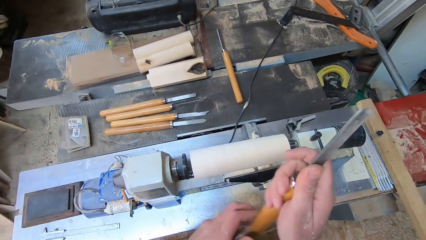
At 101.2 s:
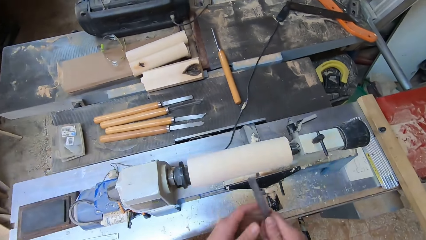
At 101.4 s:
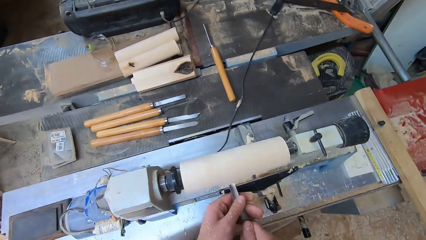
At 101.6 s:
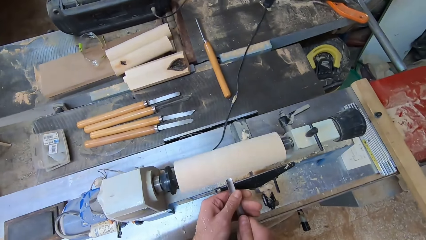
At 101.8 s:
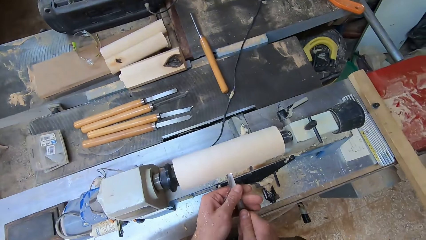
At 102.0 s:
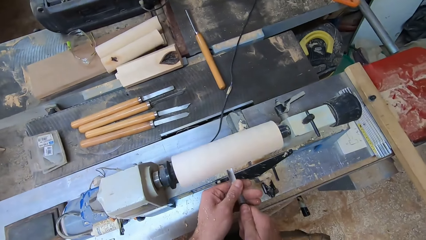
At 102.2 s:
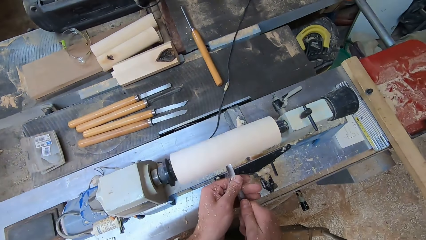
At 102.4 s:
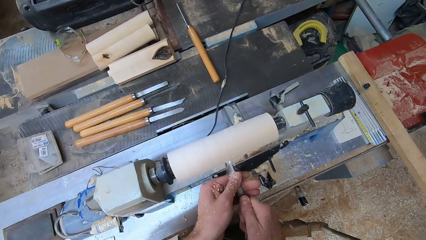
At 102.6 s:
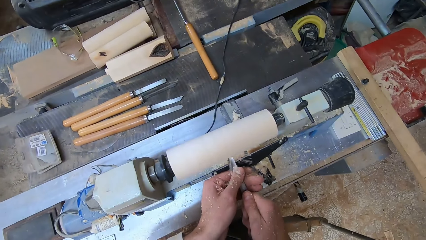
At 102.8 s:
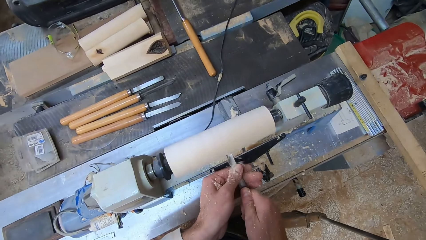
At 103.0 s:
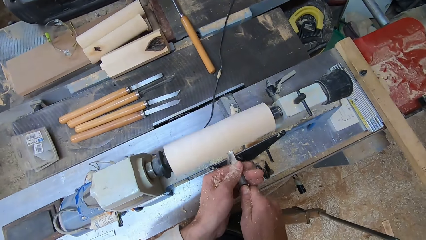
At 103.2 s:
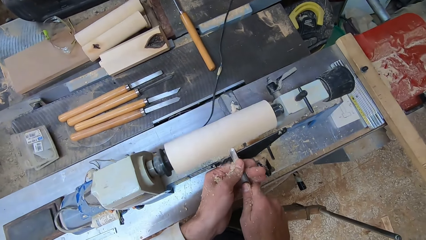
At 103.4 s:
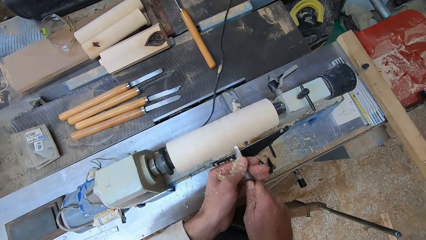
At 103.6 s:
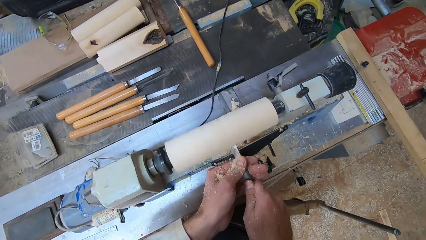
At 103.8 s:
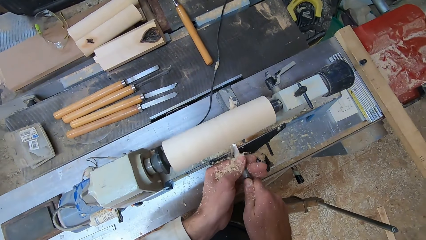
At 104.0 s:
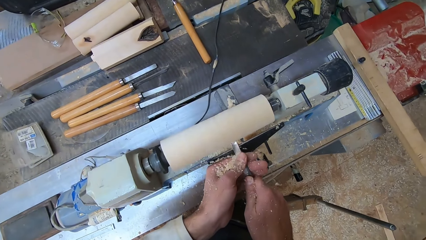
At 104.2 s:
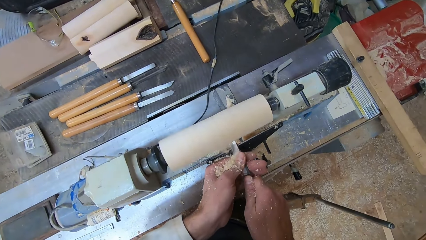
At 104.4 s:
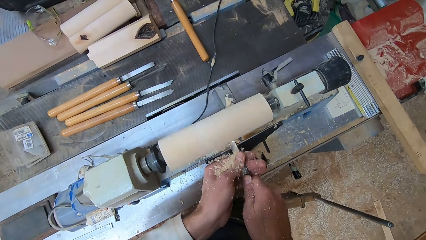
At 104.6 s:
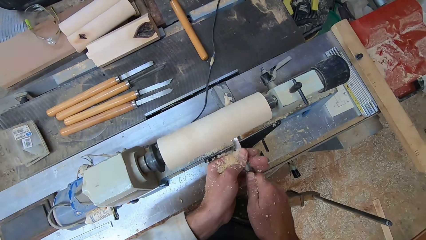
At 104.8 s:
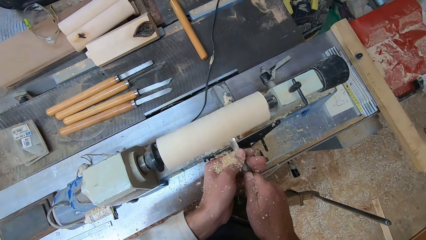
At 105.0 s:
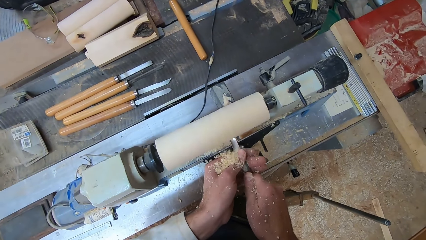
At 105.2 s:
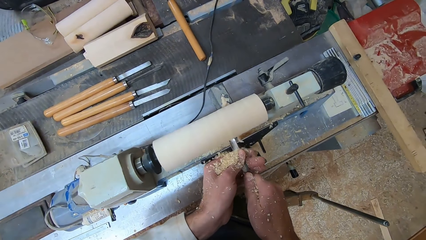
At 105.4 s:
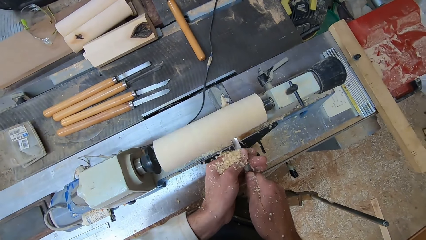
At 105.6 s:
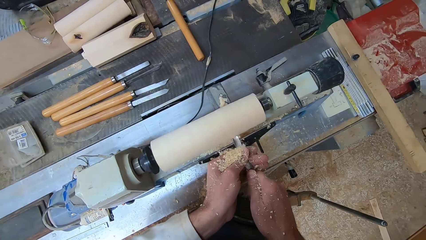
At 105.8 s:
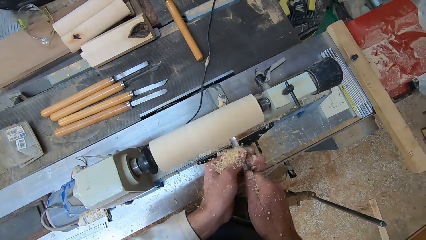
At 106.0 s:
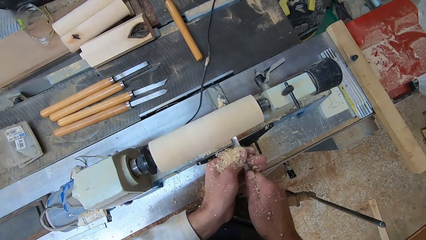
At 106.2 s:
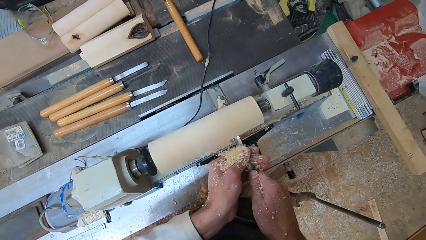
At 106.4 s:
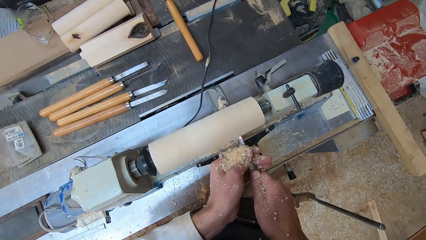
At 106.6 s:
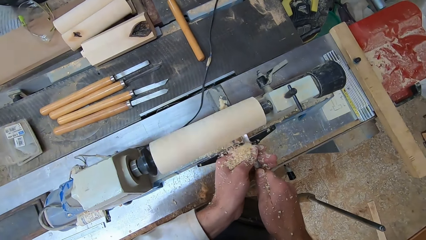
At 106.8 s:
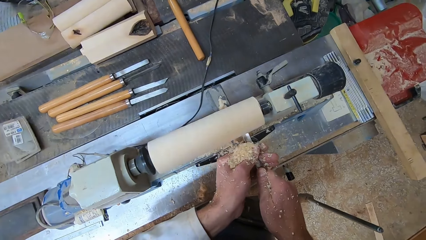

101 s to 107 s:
The camera wearer holds the second gouge with both hands. He shaves the round wood in the round wood making machine with the second gouge in both hands.

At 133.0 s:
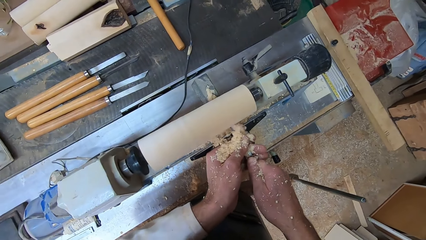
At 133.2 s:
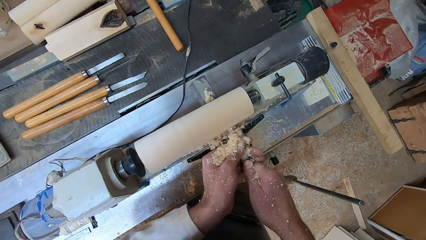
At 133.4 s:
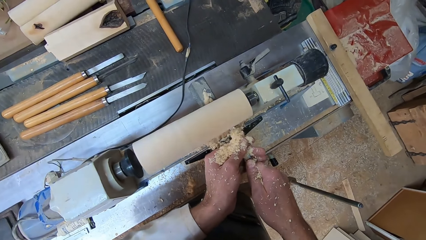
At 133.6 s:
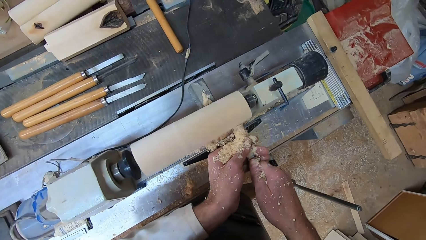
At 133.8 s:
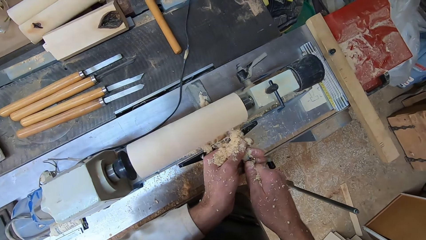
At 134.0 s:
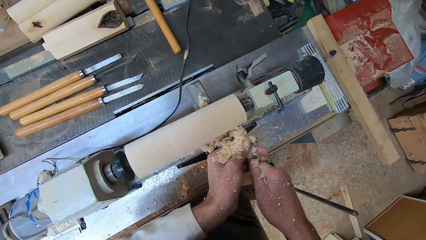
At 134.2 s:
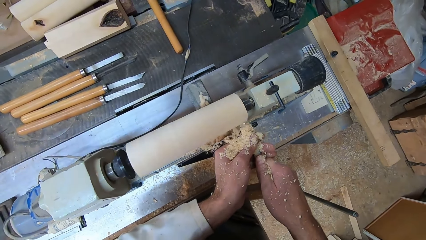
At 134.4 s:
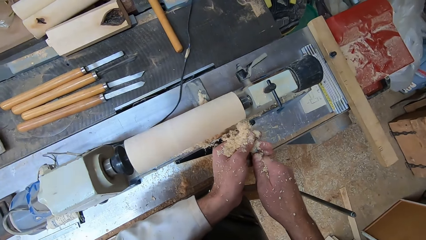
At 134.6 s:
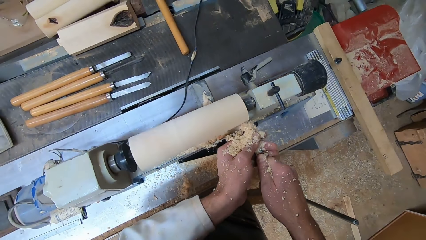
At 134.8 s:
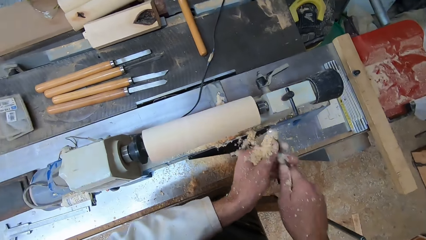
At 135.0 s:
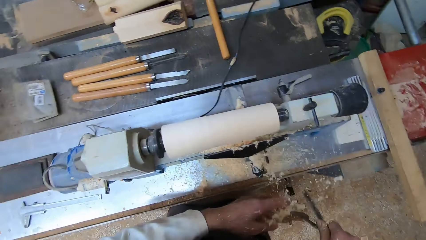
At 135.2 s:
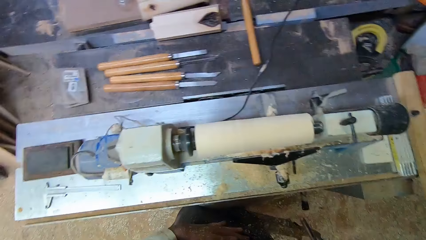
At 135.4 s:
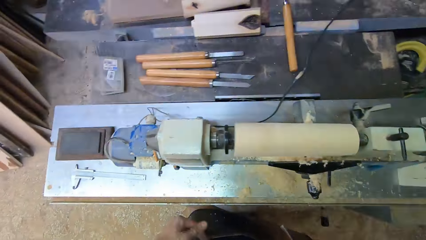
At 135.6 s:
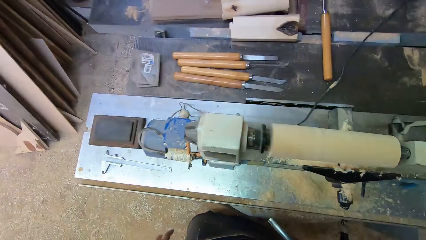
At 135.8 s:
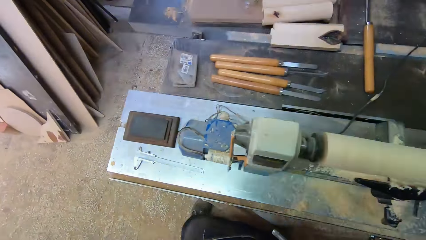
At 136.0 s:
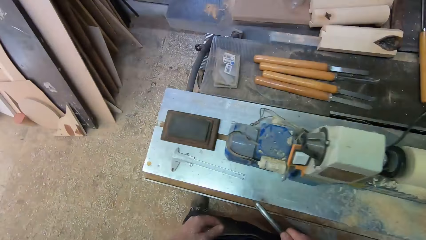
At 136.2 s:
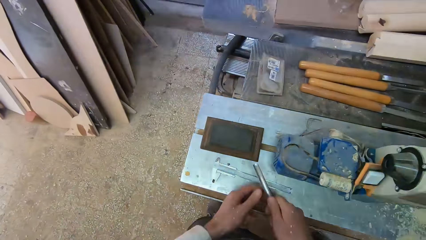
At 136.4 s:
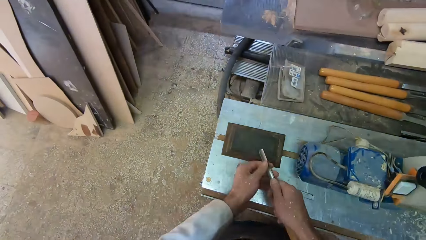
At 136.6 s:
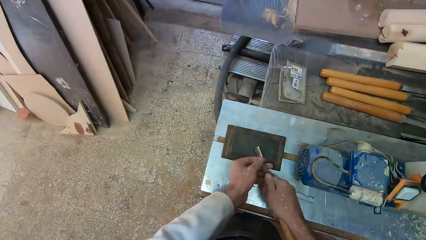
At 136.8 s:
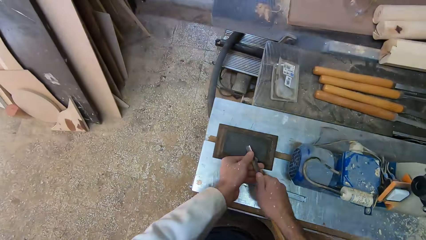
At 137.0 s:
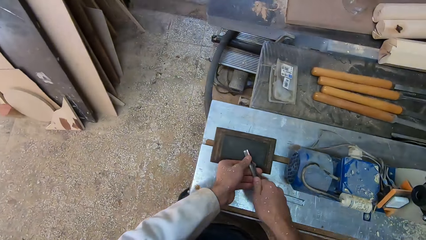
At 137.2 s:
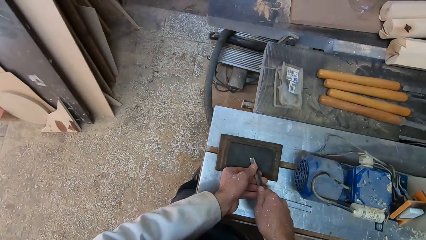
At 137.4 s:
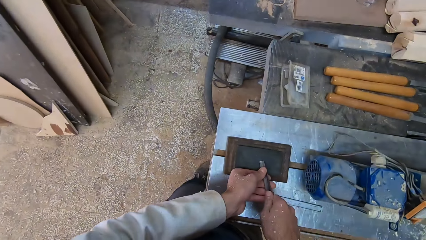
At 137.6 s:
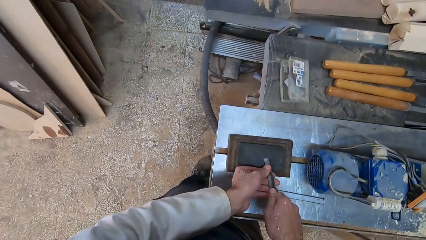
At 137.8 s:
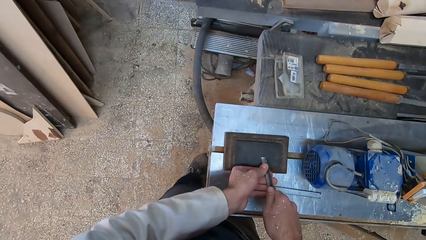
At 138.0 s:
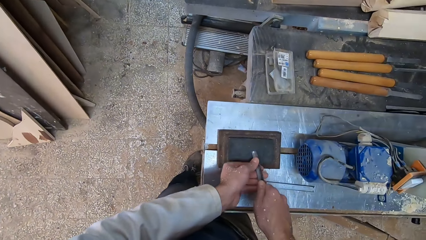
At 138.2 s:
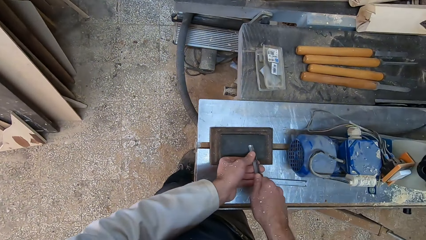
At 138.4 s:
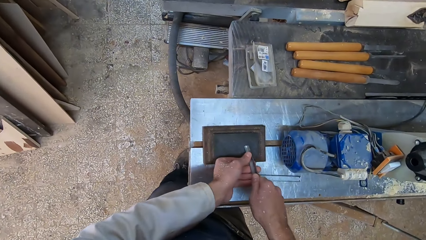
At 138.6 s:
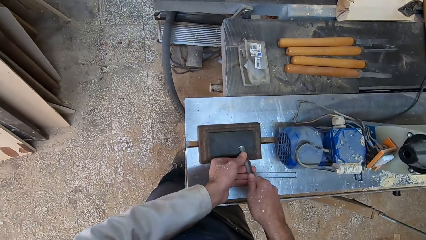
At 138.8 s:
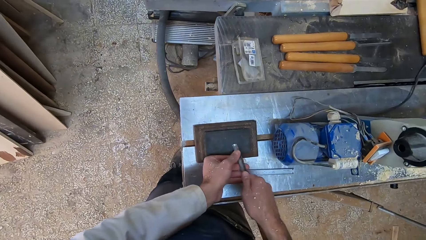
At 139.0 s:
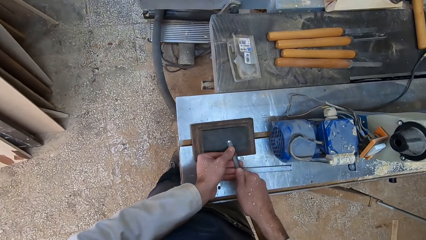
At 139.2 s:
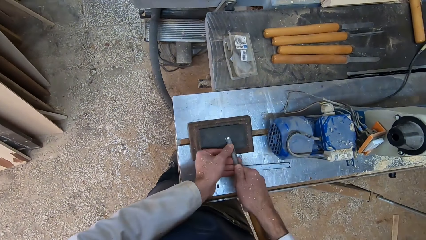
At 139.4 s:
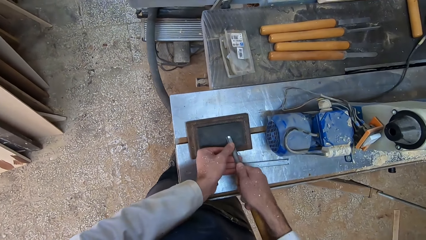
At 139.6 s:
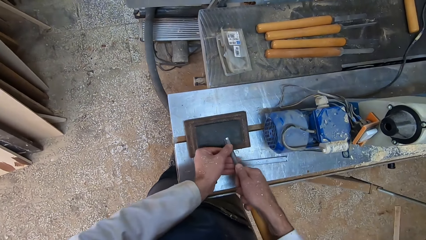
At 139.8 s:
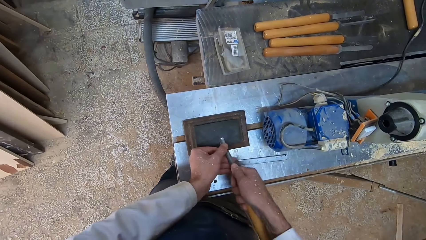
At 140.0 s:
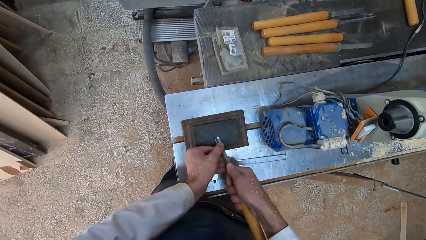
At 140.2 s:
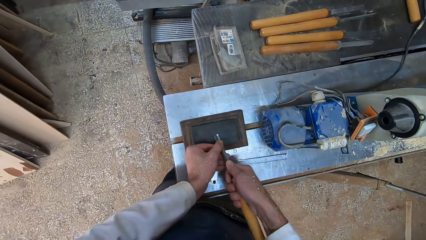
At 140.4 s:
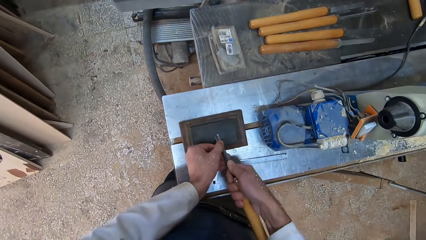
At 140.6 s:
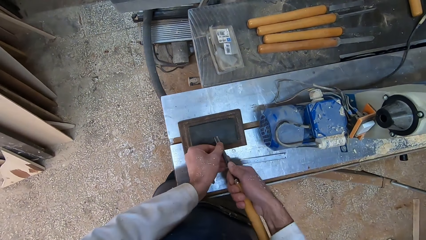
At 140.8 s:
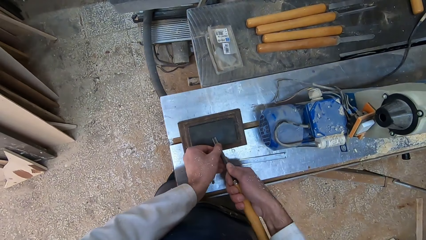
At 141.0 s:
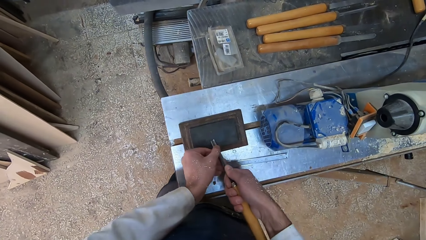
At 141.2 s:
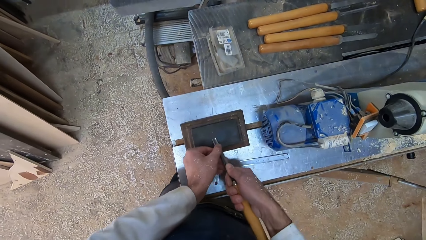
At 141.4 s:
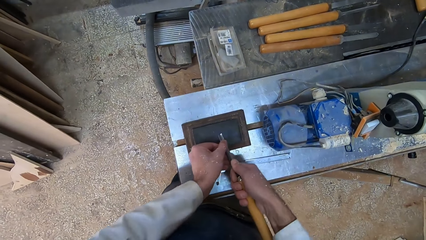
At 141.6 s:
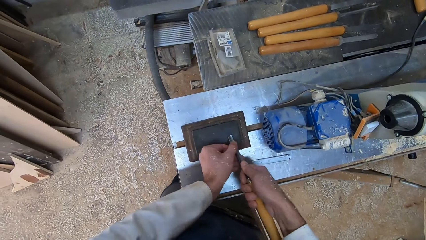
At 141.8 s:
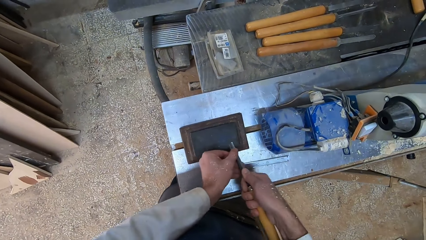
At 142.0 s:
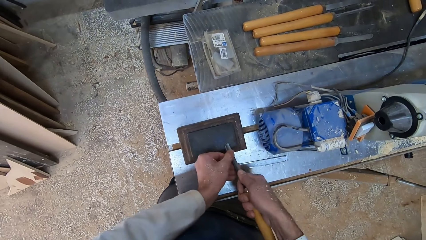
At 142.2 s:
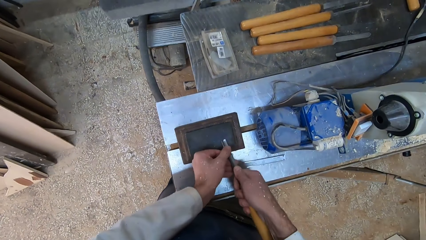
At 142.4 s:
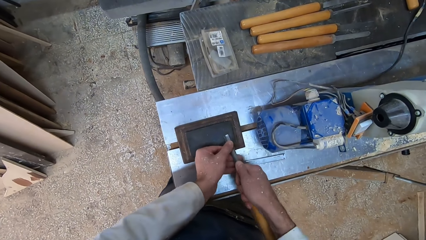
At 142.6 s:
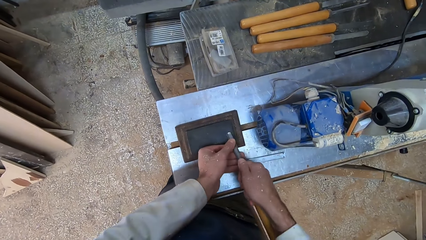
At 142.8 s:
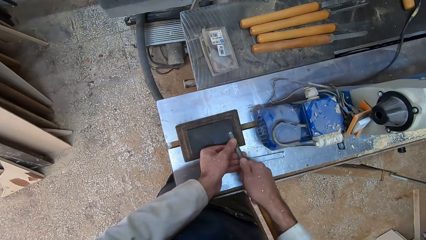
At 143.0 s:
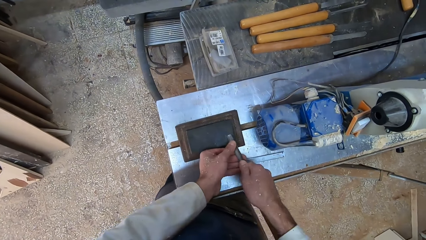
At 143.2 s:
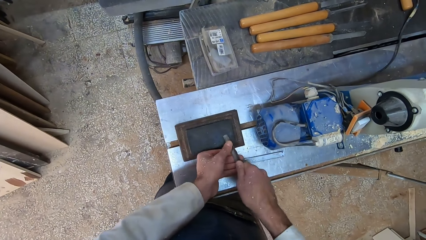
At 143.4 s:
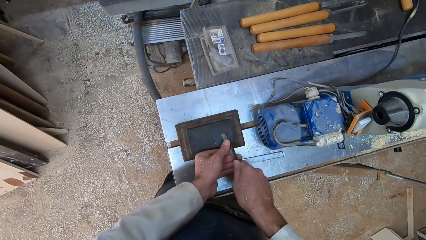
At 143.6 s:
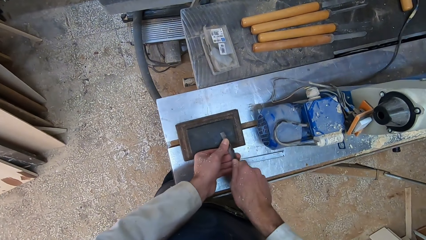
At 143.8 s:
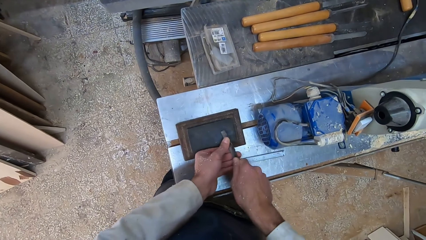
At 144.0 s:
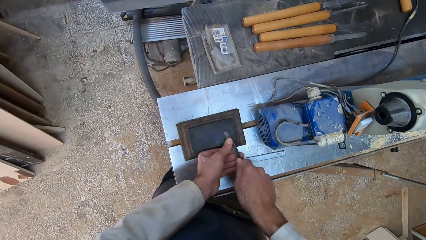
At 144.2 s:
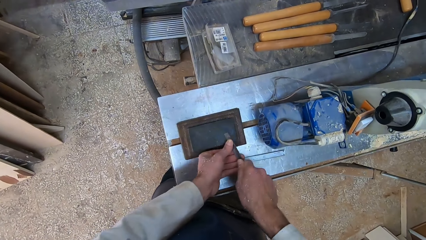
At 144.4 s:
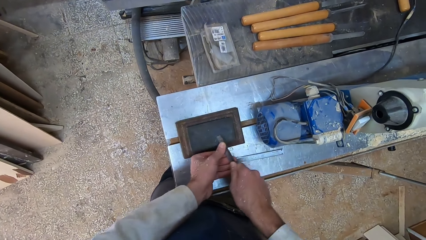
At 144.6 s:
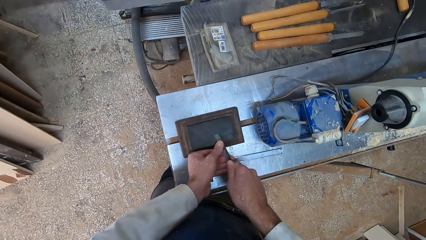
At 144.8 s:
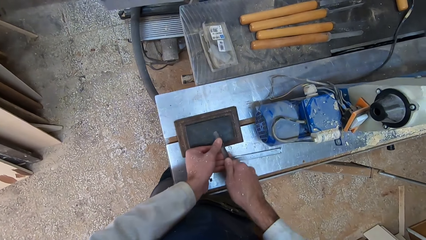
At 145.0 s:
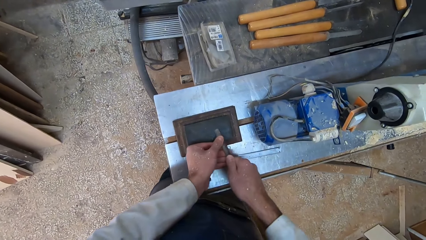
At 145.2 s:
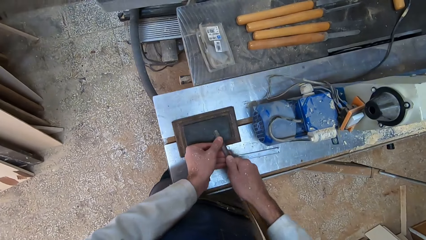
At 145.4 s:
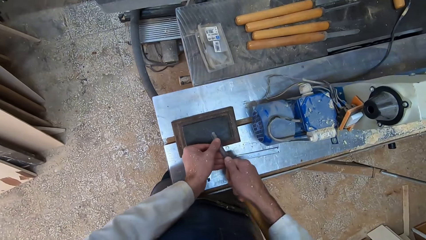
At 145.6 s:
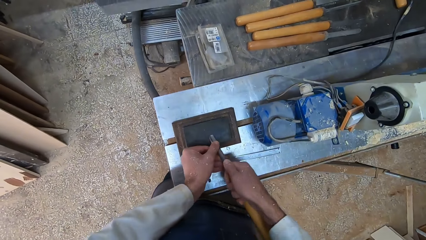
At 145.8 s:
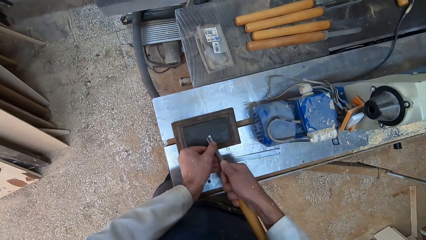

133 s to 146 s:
The camera wearer files the second gouge in both hands on a file.
